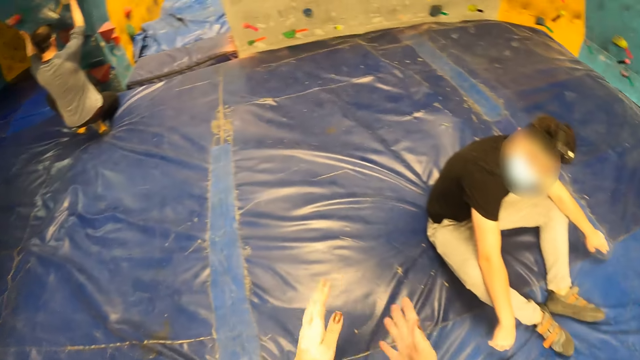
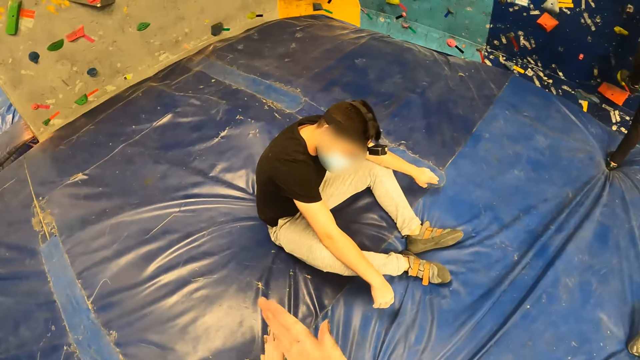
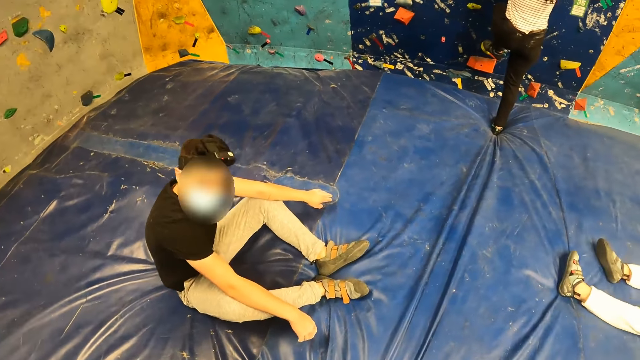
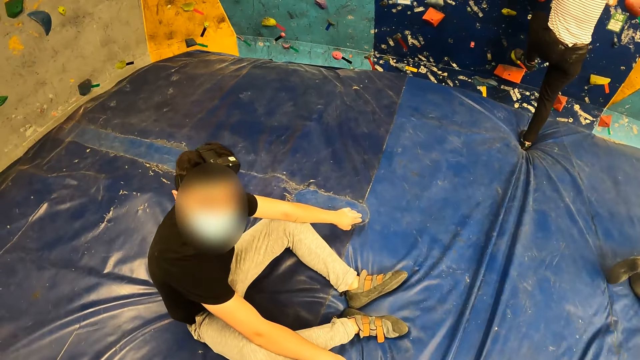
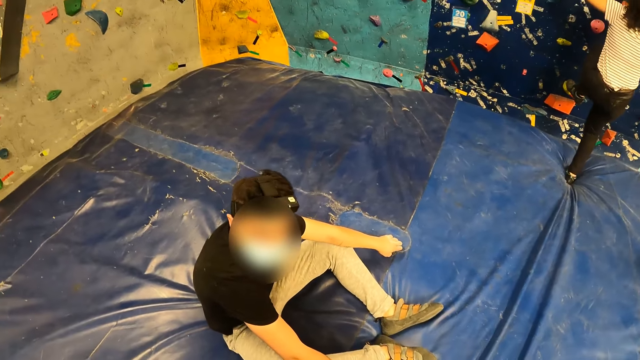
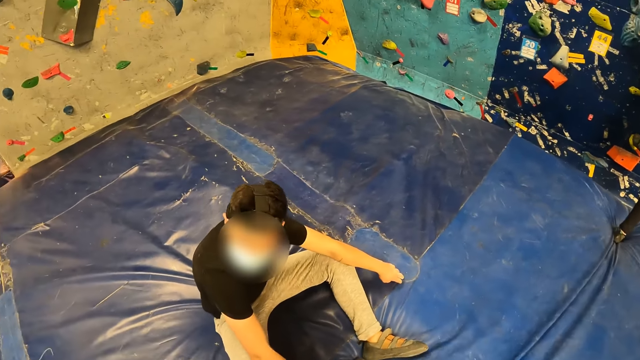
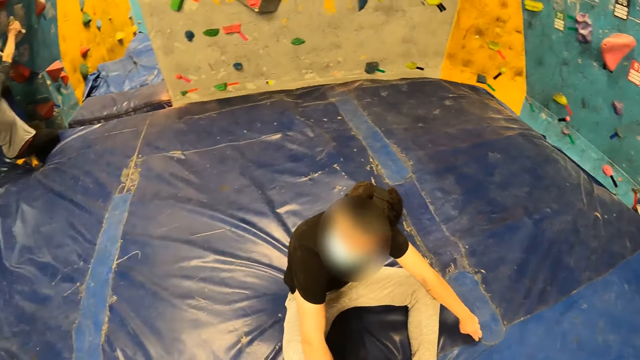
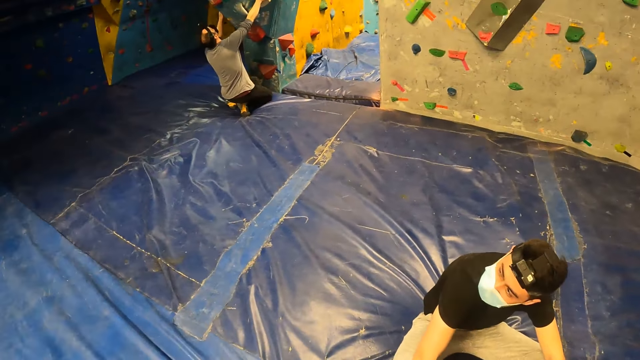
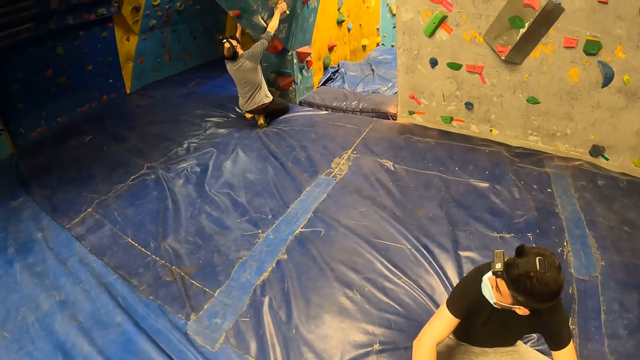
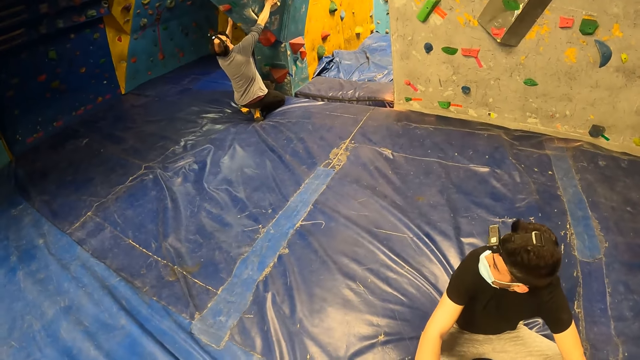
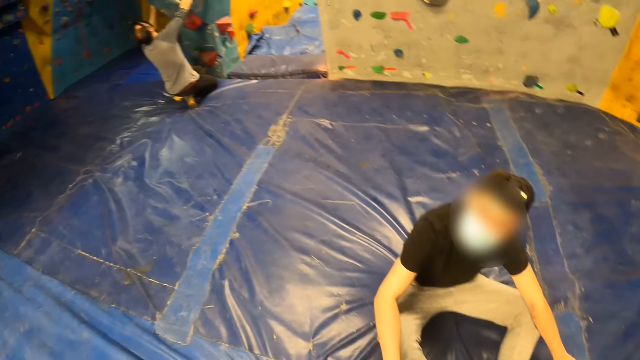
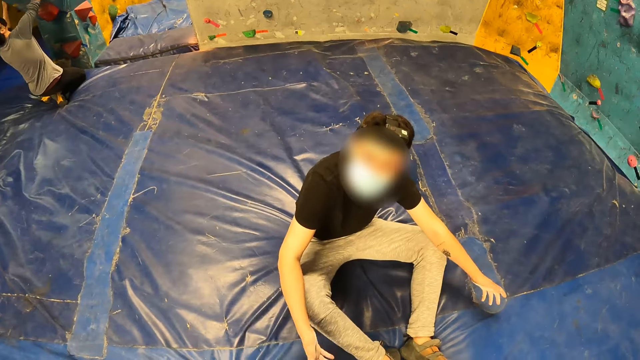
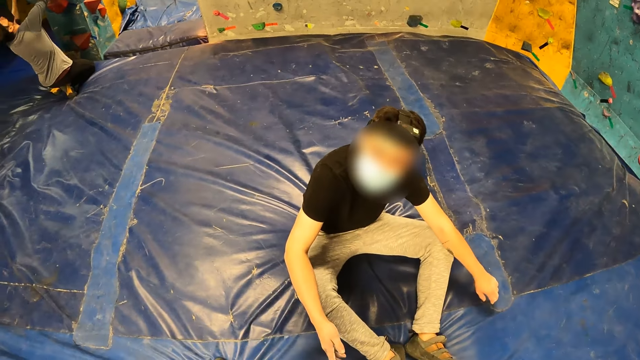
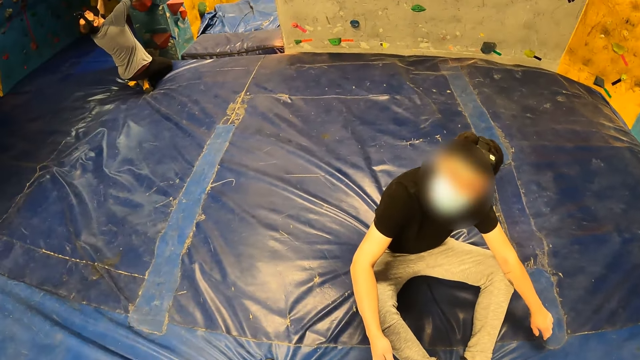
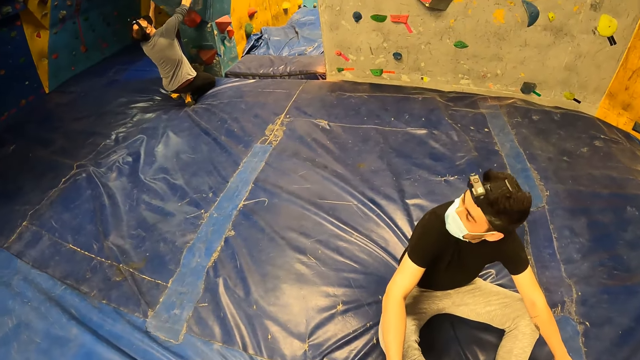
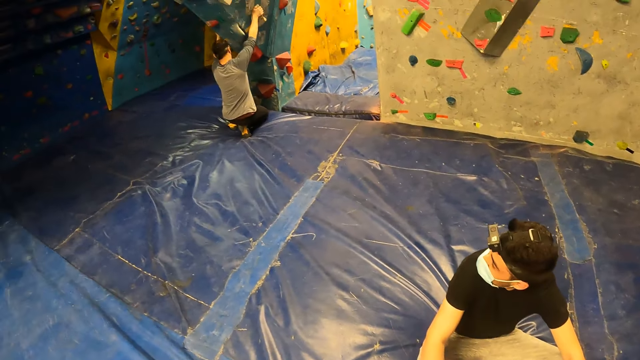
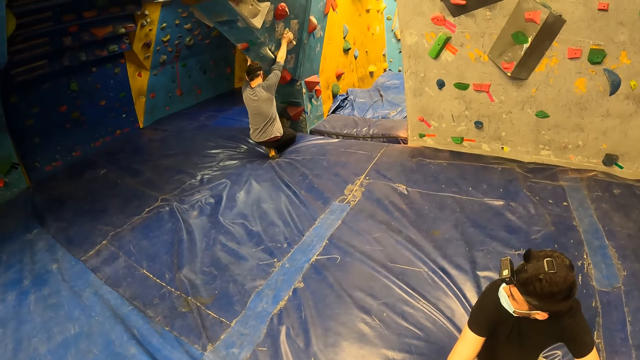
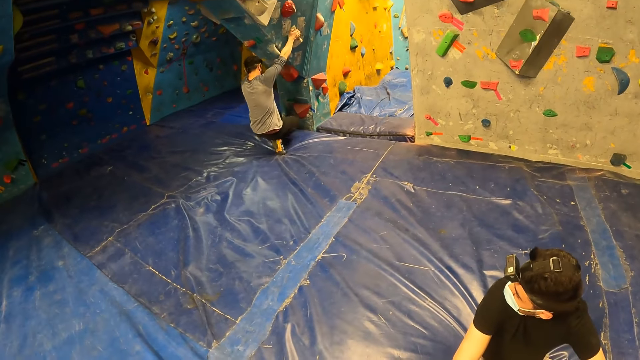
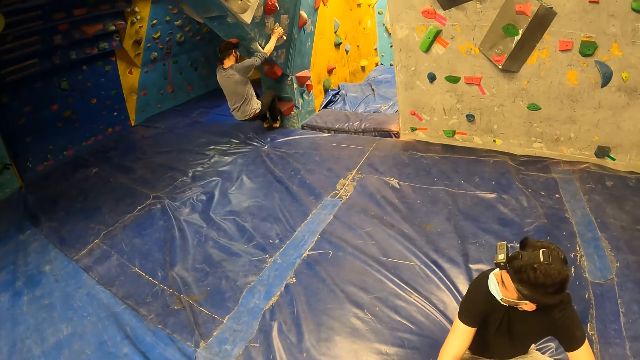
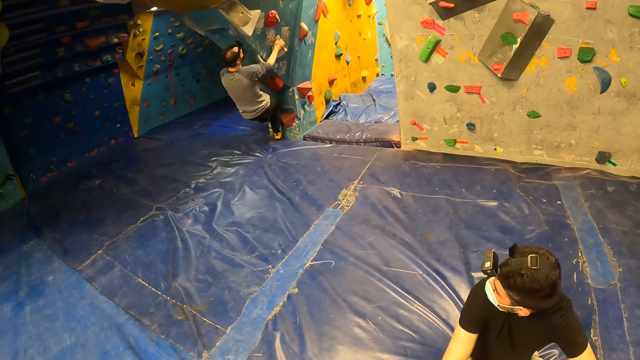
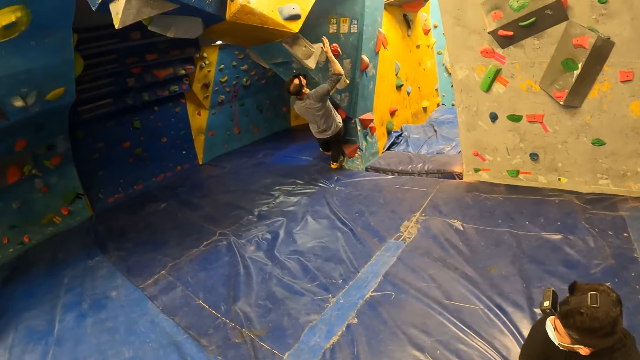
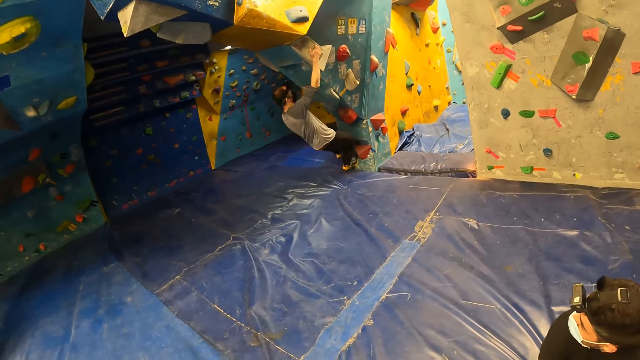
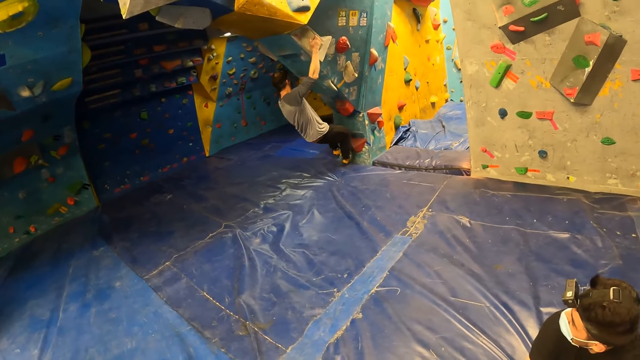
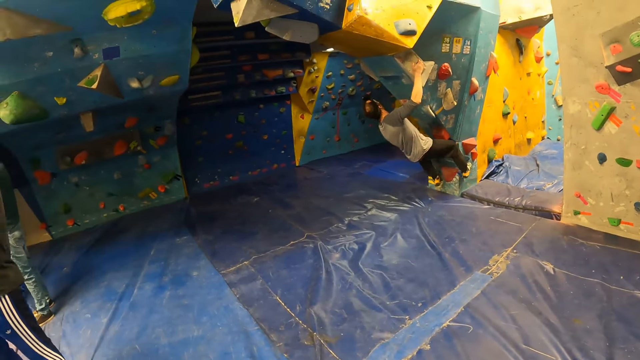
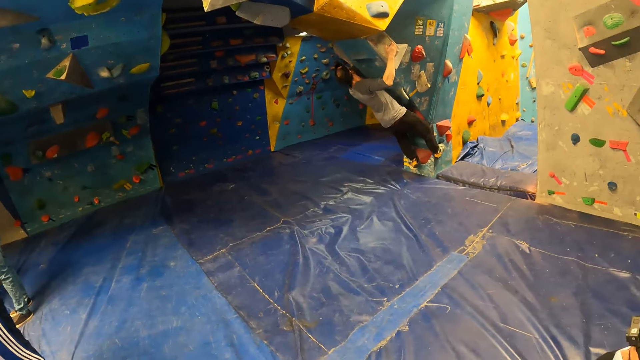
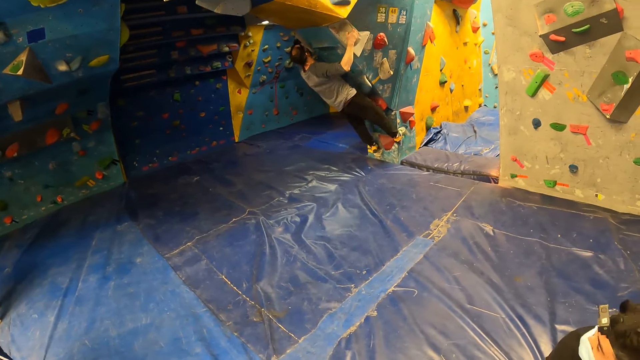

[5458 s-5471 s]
The camera wearer interacts with the man. She rubs her hands. A woman climbs the climbing wall. The man converses with the camera wearer. Another man climbs a climbing wall.

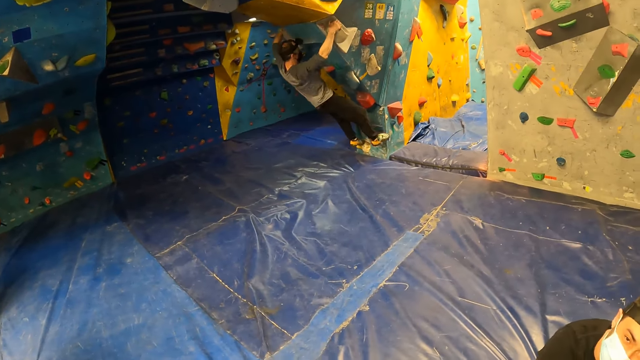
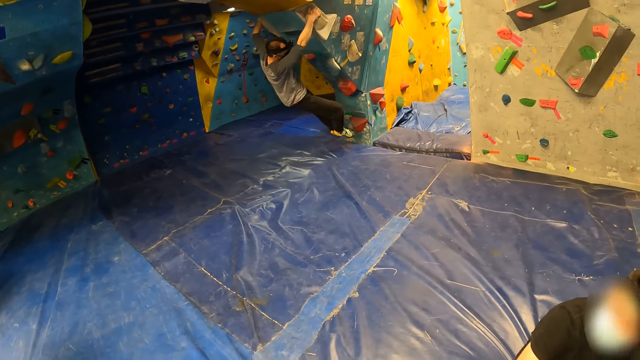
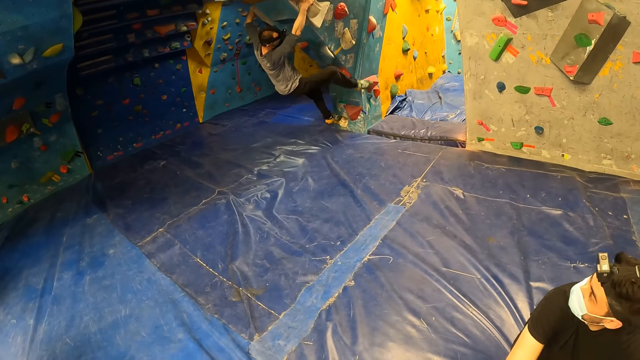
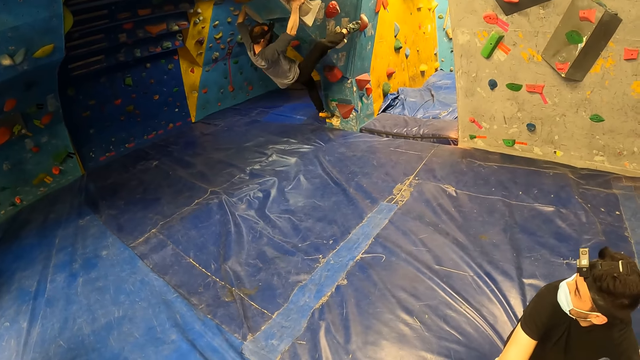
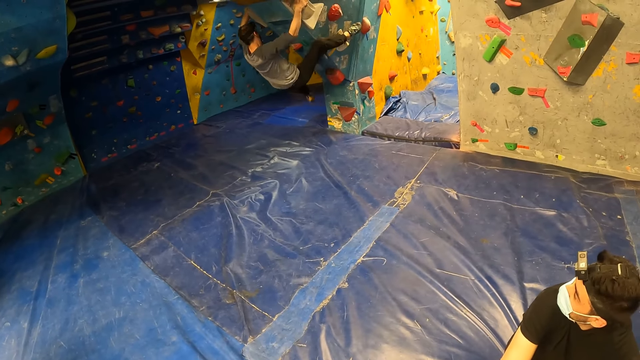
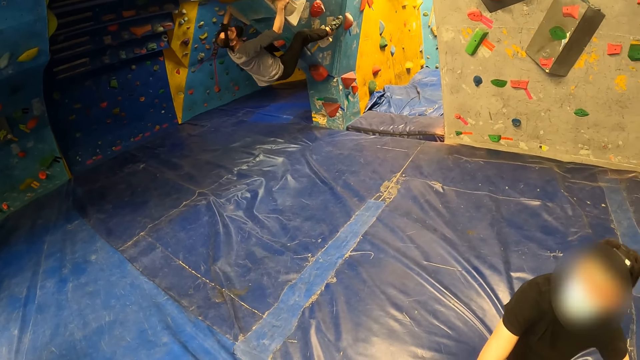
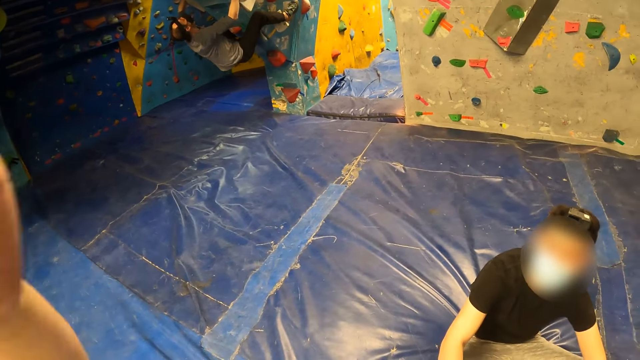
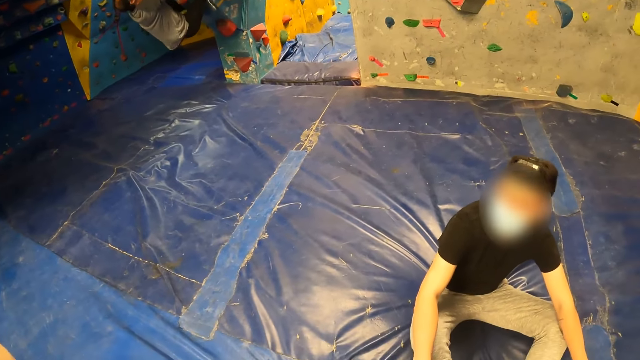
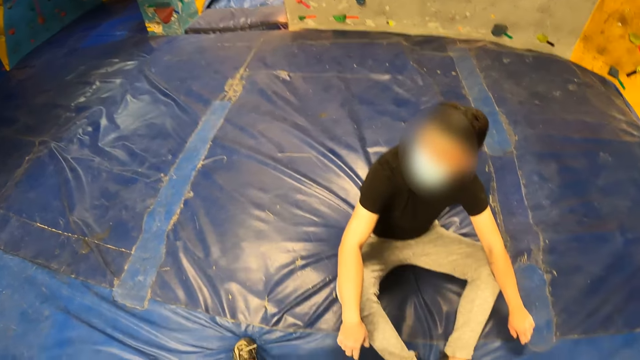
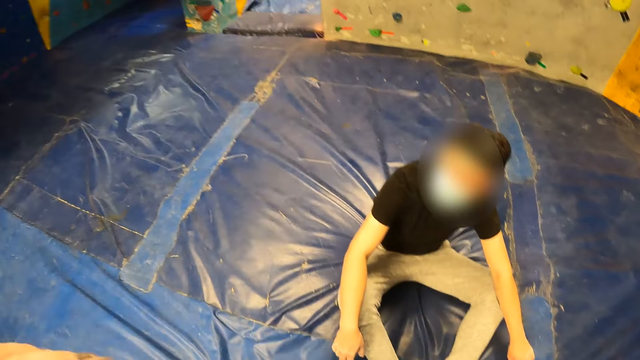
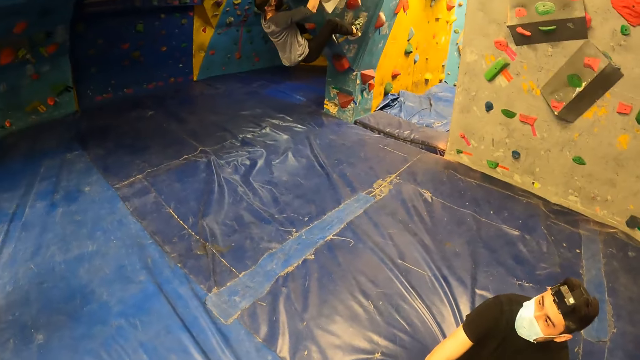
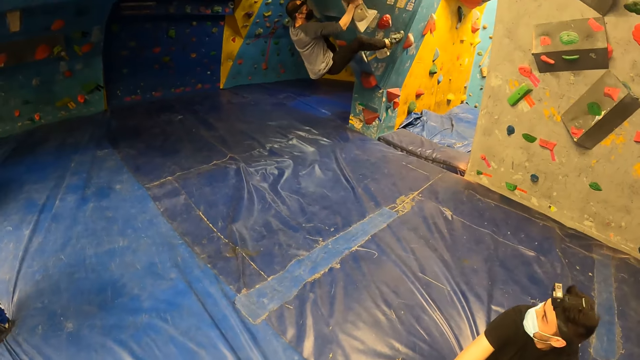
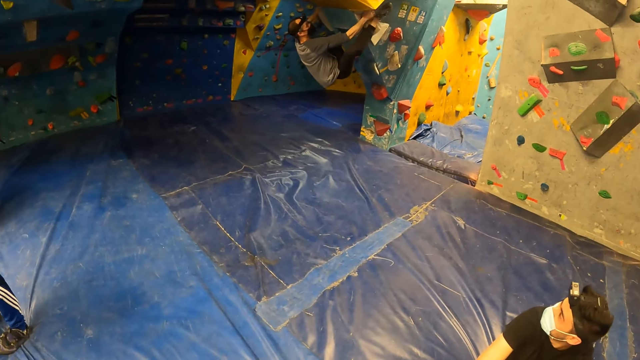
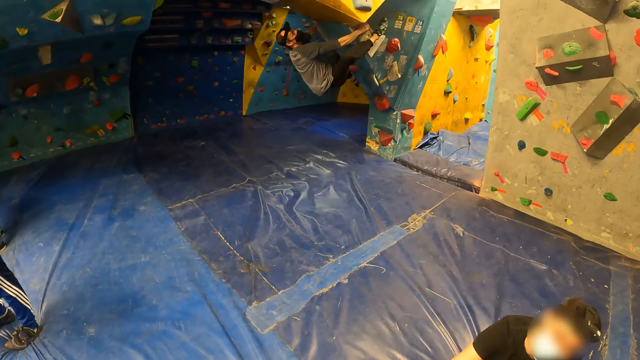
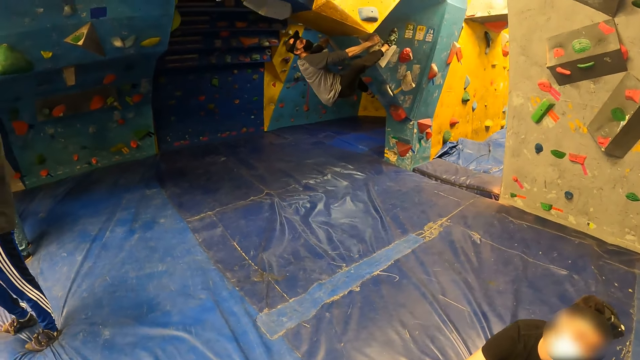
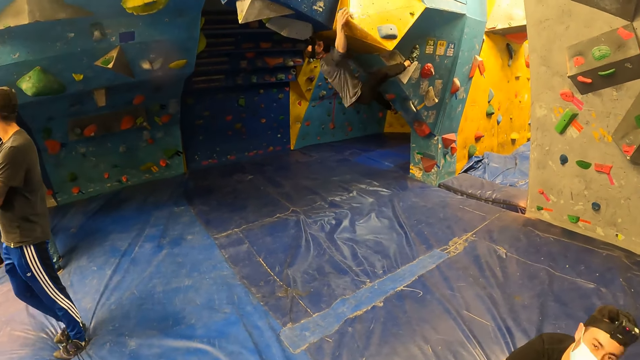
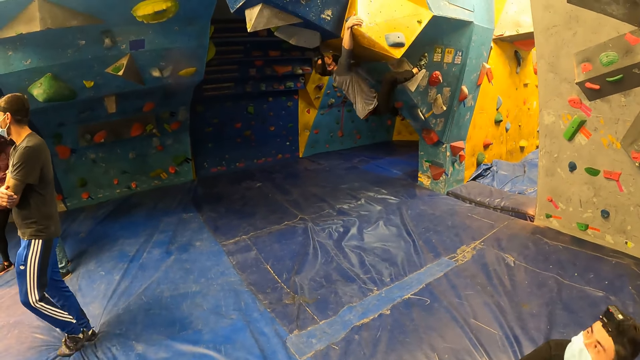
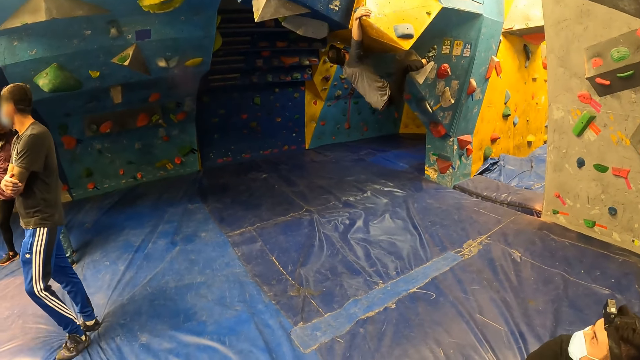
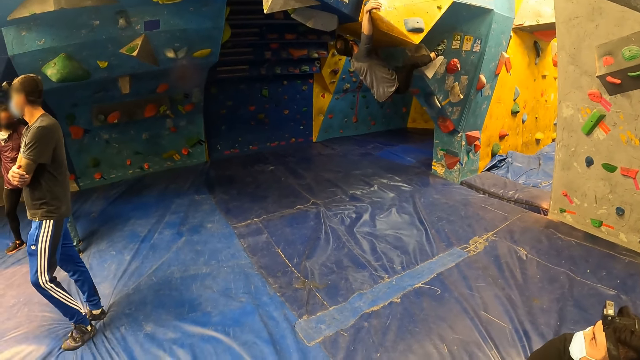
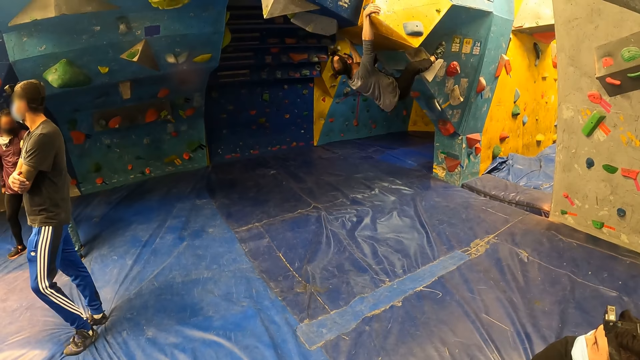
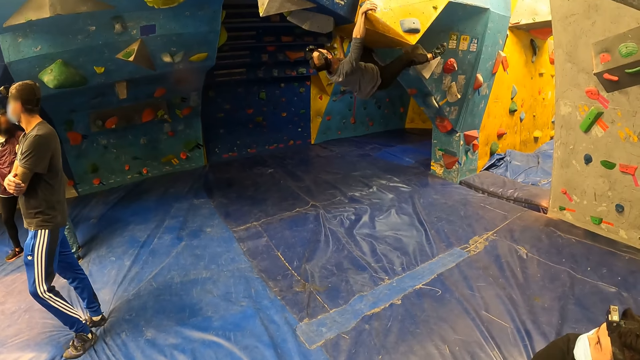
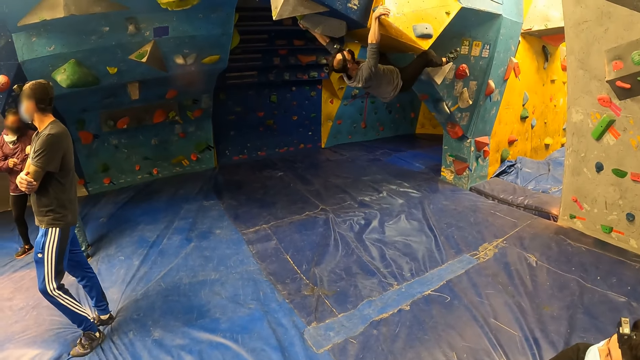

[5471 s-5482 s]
The camera wearer raises both her hands.
